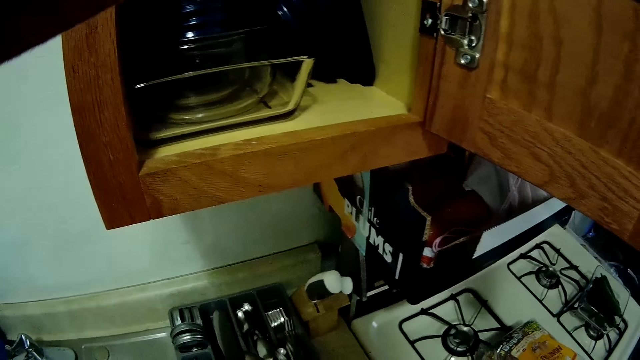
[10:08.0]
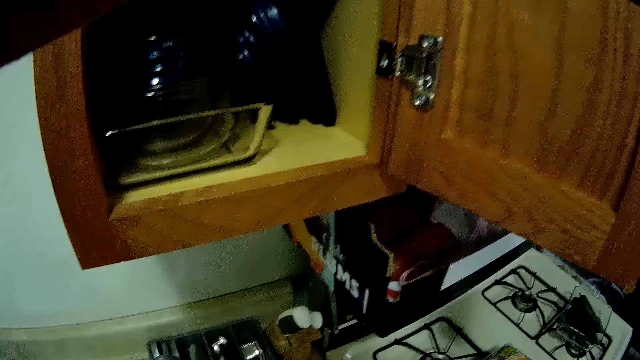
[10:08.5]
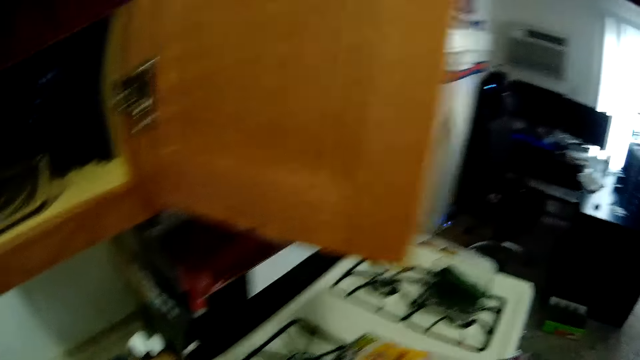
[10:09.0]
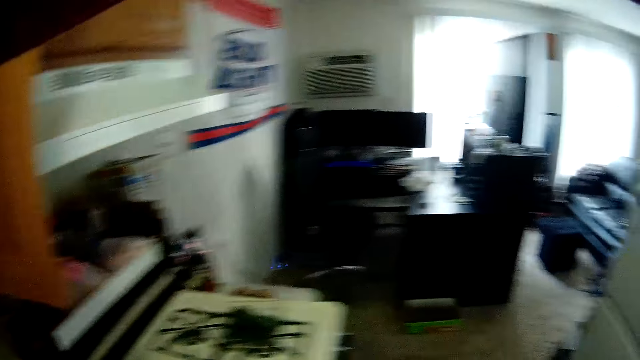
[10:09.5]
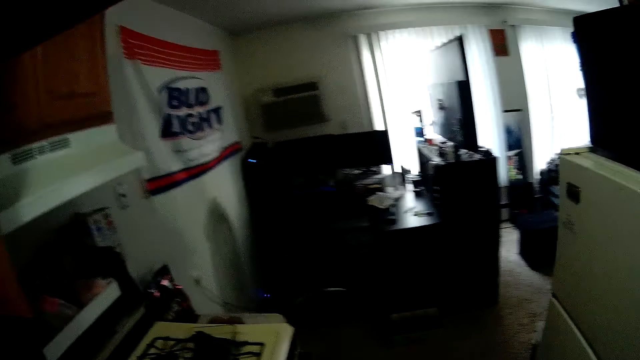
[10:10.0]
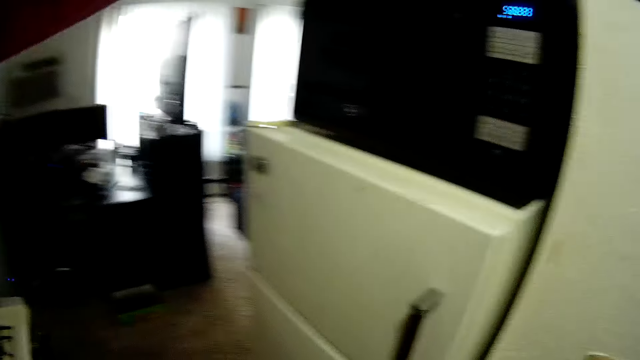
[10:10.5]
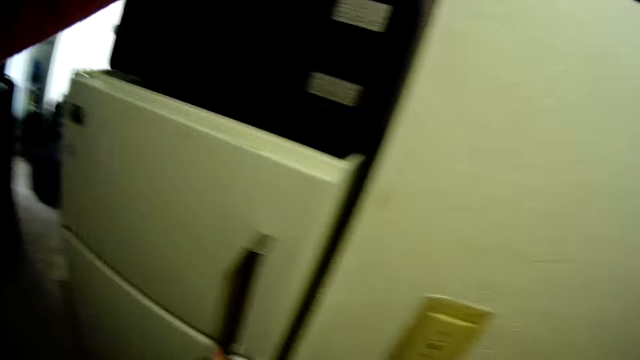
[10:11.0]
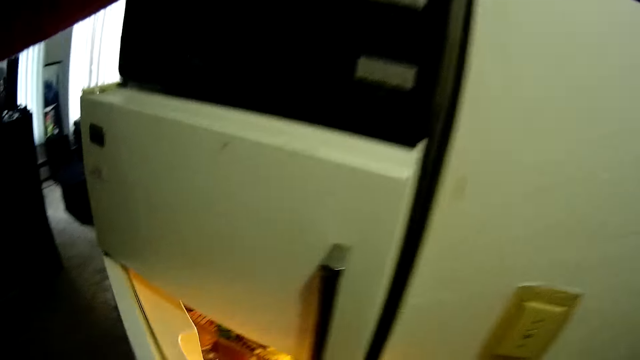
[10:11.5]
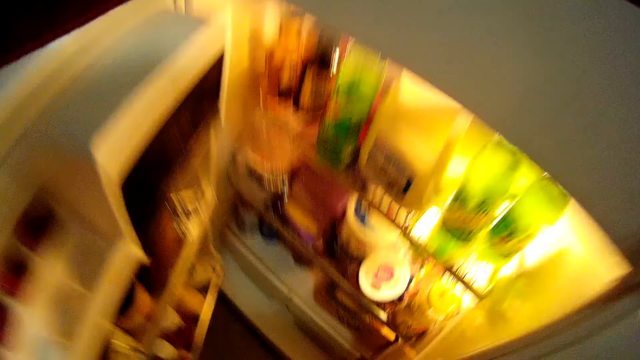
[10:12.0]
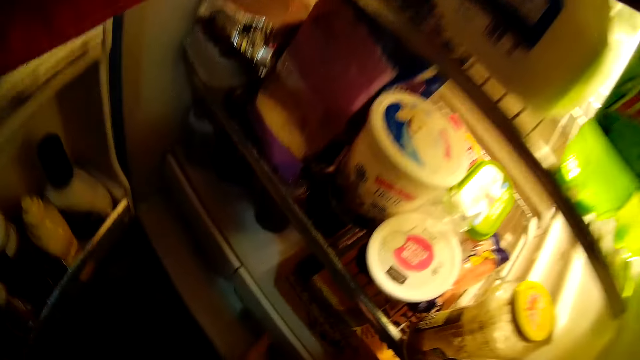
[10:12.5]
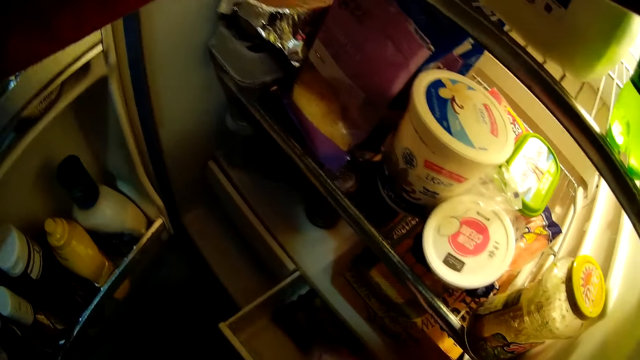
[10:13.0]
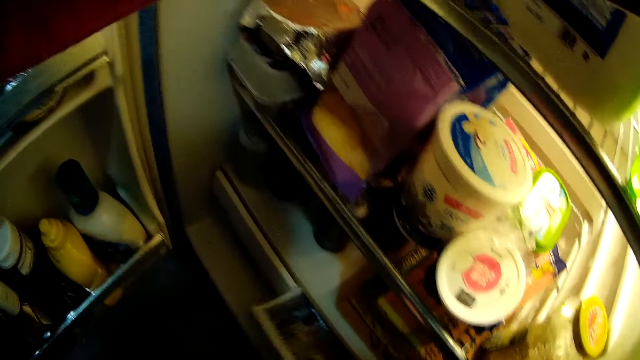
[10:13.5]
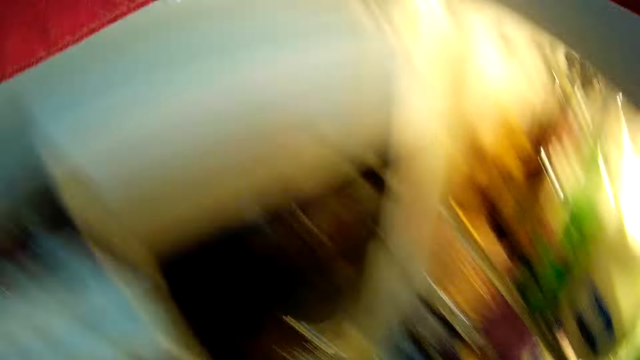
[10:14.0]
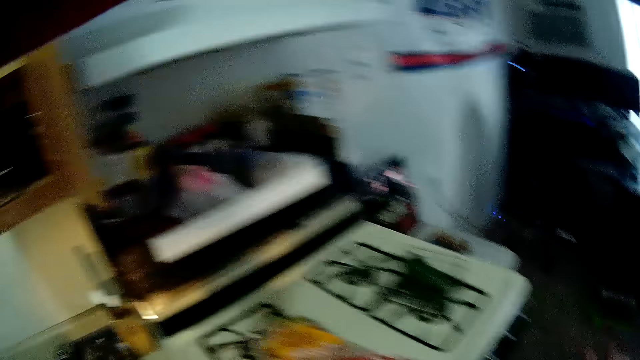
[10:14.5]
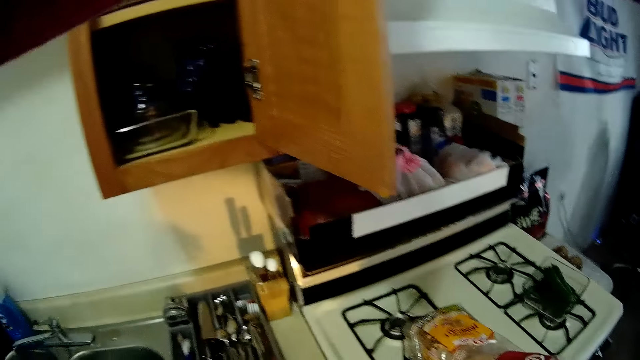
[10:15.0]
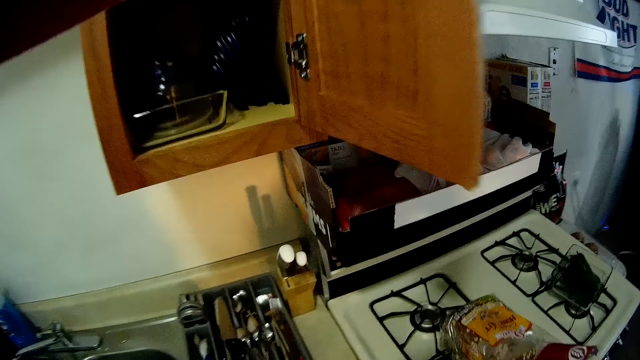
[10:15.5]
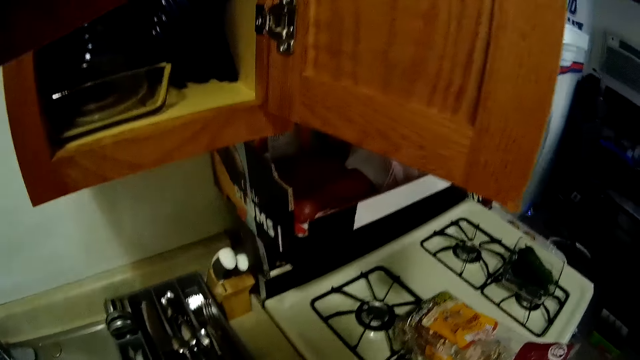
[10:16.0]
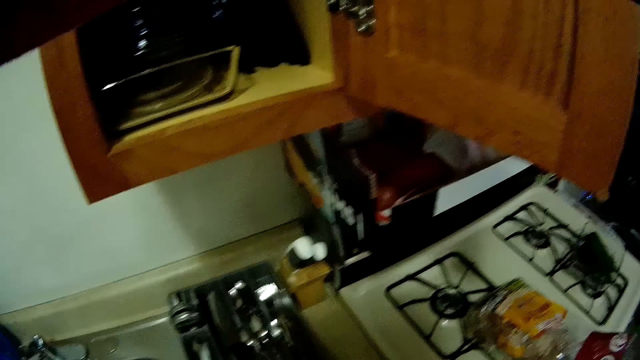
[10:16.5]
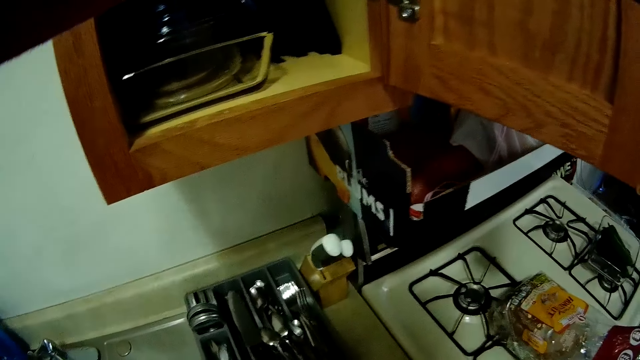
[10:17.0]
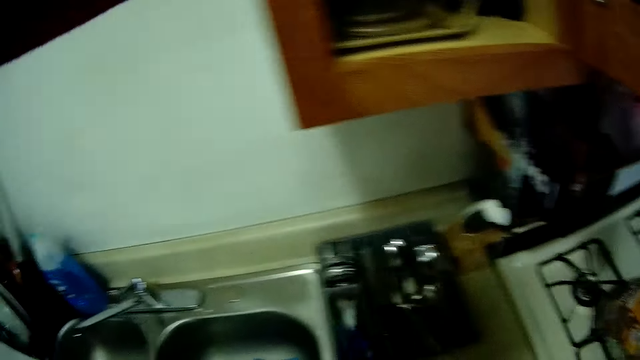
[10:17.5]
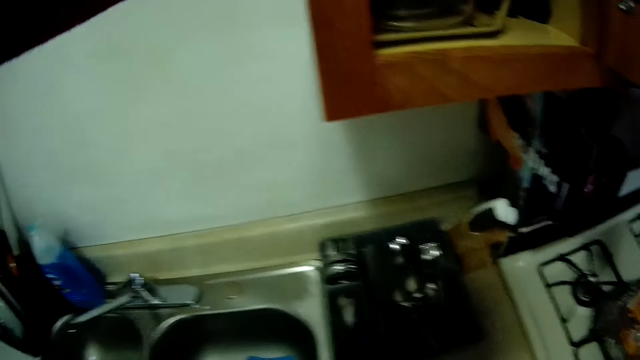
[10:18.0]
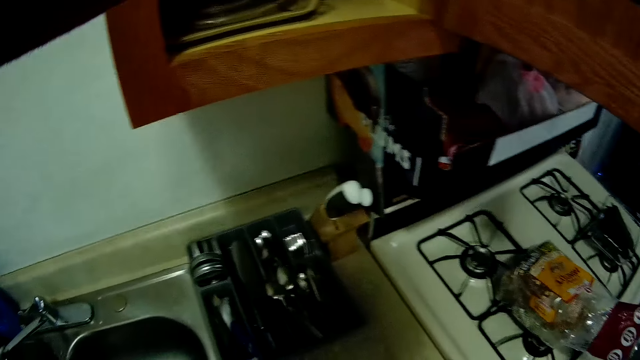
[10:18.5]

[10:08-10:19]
The camera wearer turns towards the fridge. They open a fridge. They pull a crisper, put a packet of bacon in the crisper and close the crisper. They turn towards the cupboard.

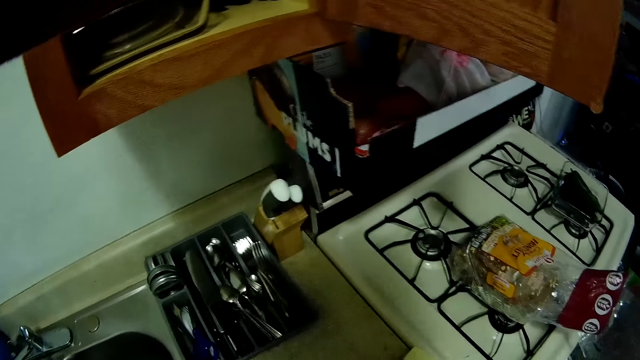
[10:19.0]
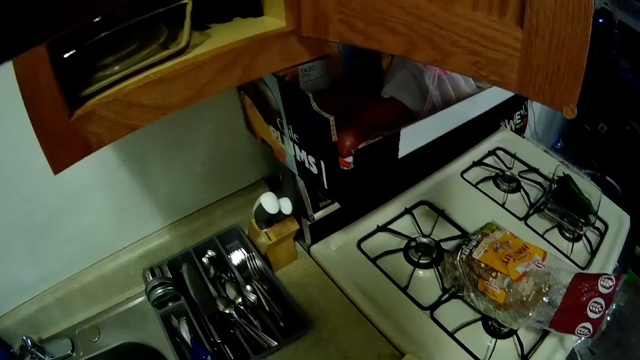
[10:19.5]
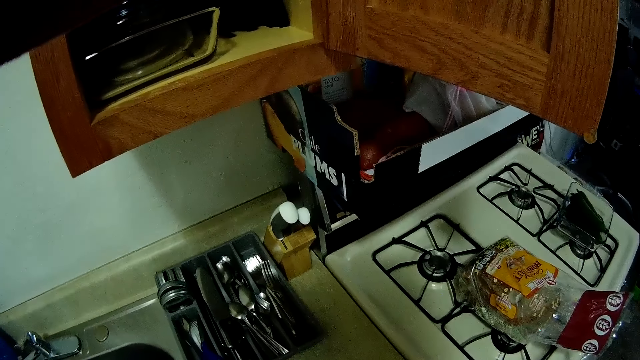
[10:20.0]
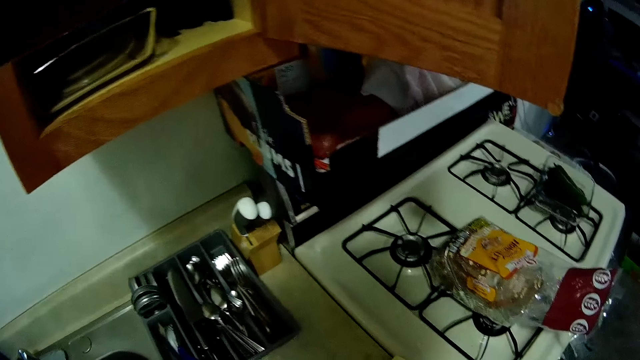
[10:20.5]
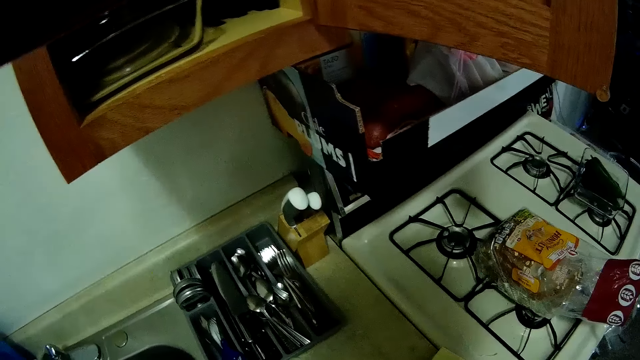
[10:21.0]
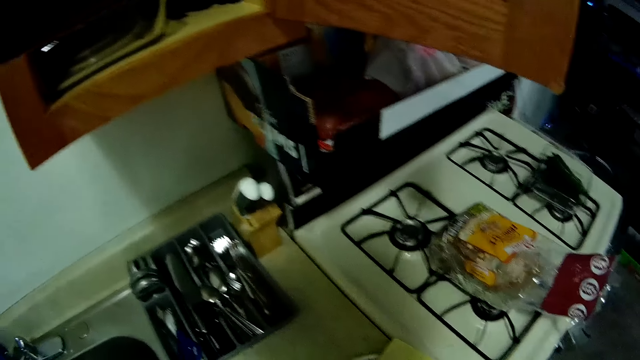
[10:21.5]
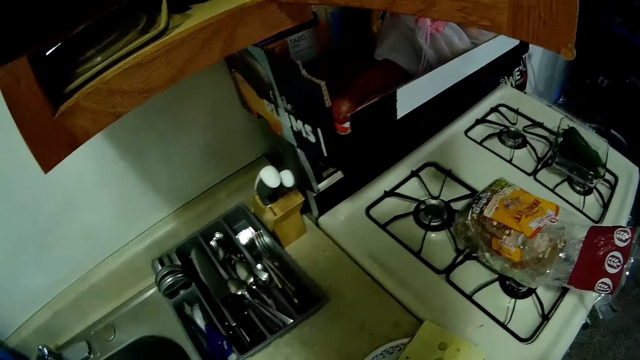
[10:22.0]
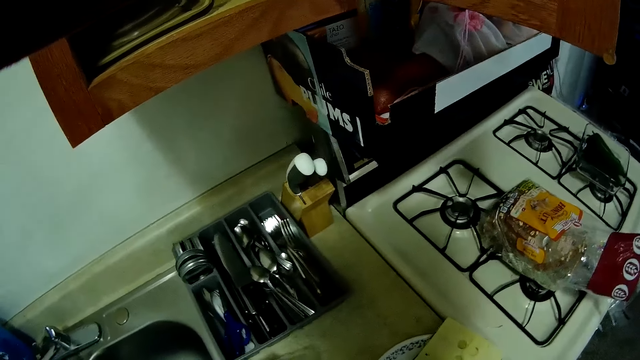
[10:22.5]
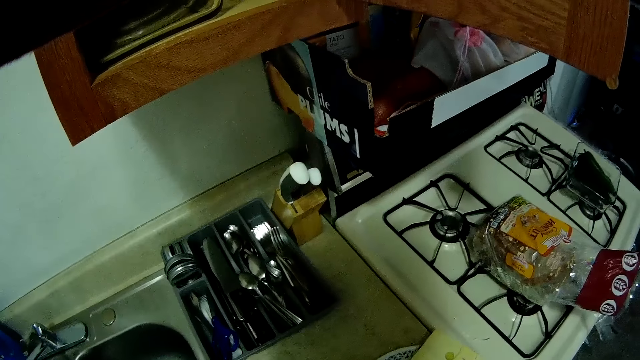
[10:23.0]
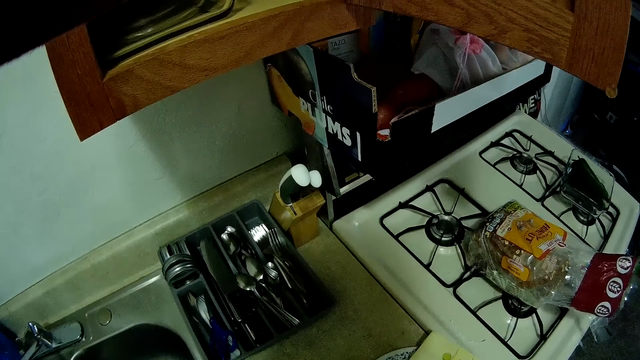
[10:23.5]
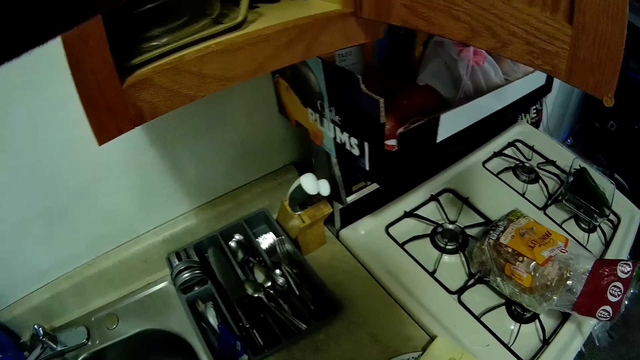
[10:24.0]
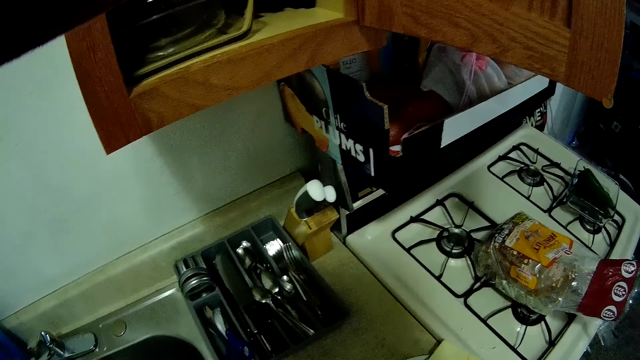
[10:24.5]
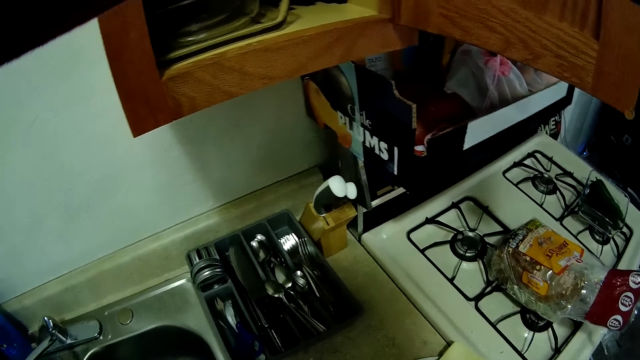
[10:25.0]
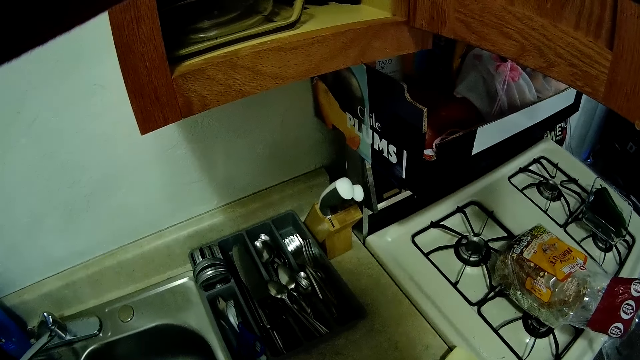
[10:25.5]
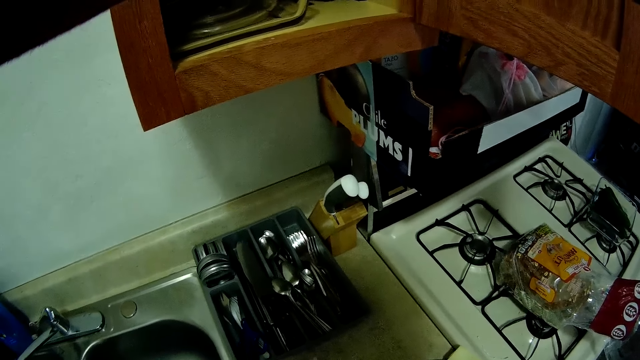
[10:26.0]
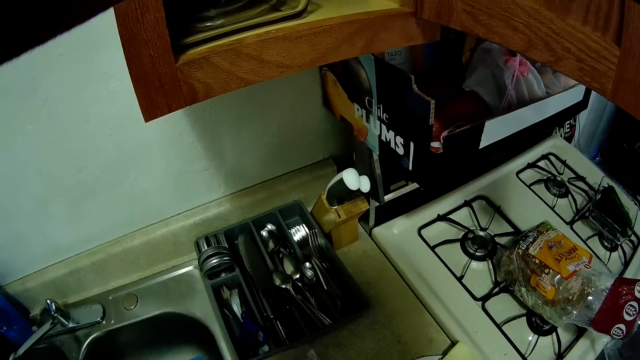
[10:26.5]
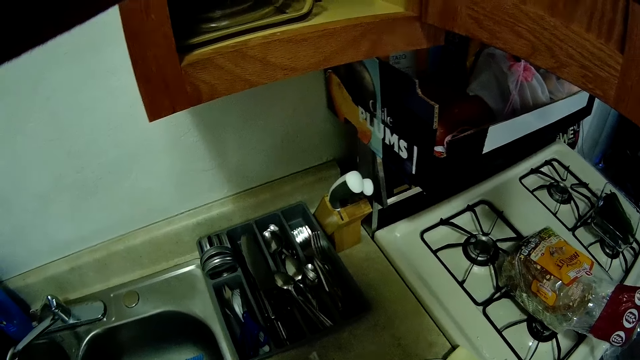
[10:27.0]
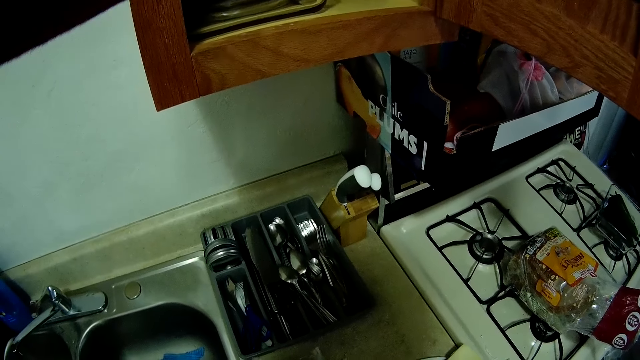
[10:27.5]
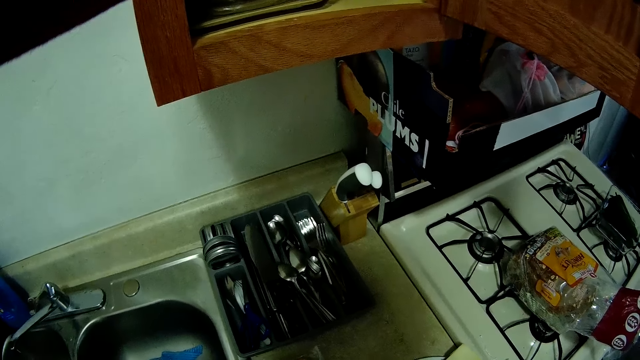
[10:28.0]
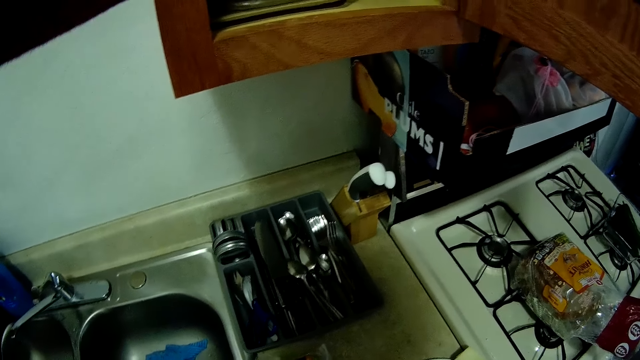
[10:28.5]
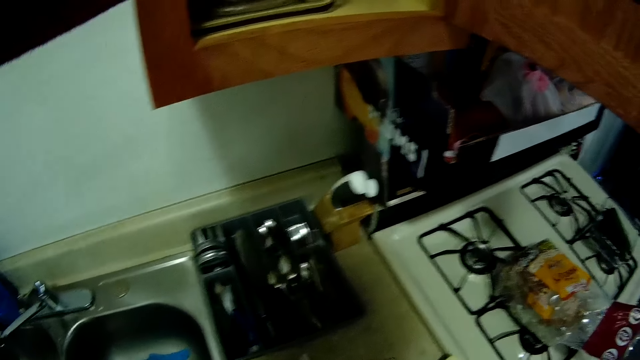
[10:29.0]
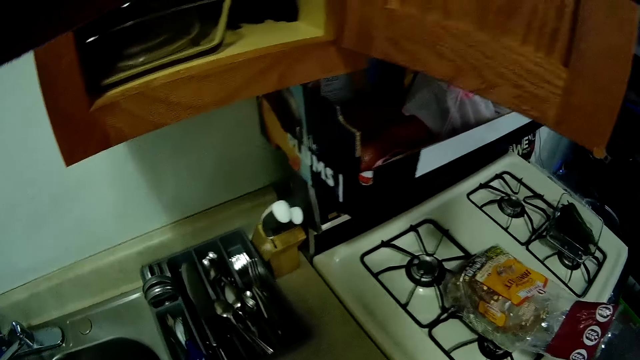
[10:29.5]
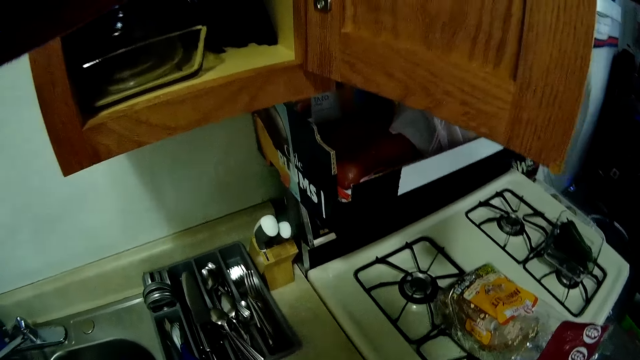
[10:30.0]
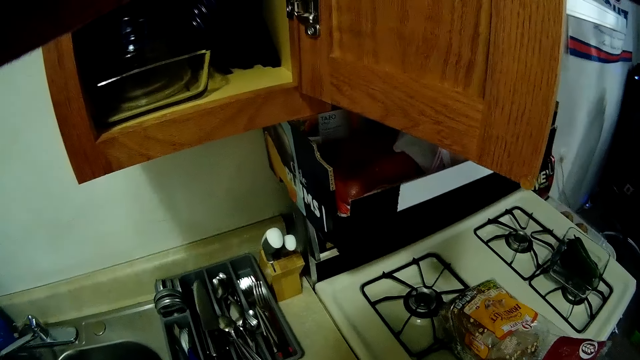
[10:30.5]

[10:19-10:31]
The camera wearer looks at the cupboard.
